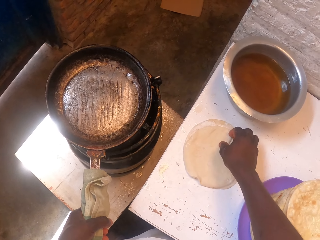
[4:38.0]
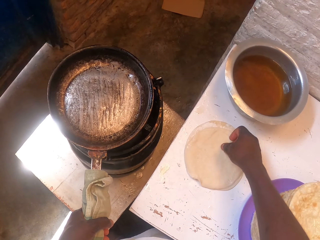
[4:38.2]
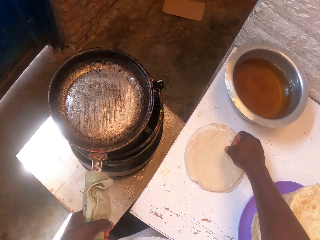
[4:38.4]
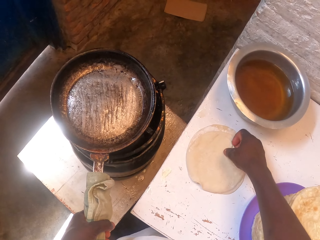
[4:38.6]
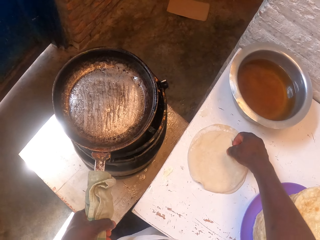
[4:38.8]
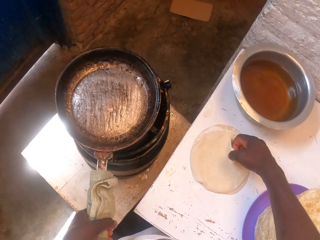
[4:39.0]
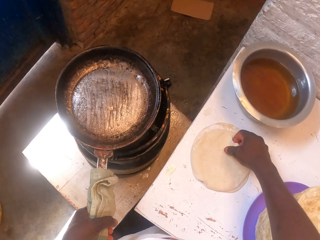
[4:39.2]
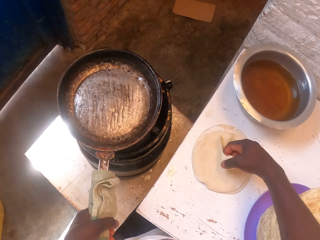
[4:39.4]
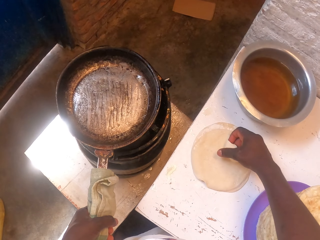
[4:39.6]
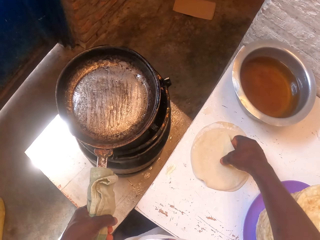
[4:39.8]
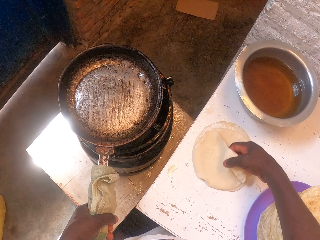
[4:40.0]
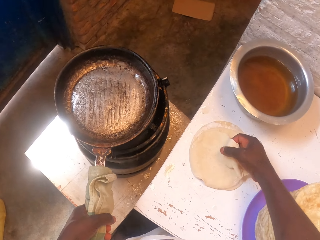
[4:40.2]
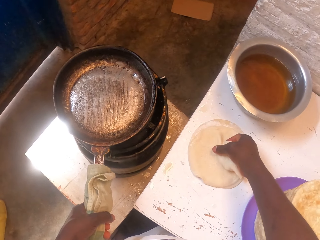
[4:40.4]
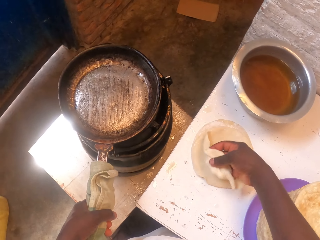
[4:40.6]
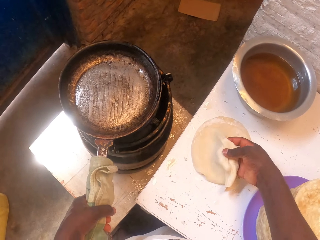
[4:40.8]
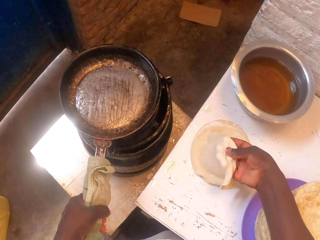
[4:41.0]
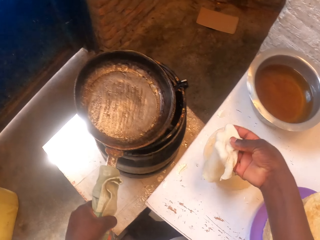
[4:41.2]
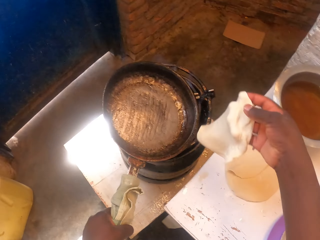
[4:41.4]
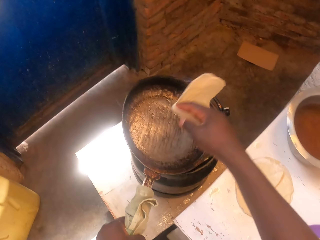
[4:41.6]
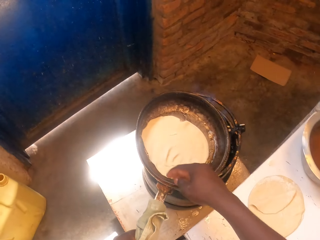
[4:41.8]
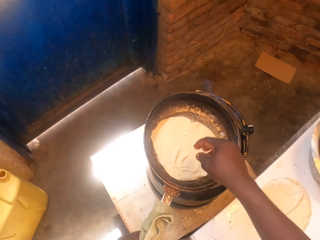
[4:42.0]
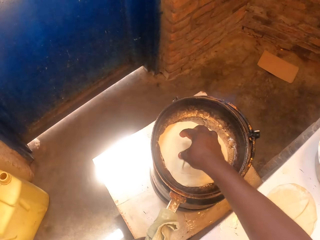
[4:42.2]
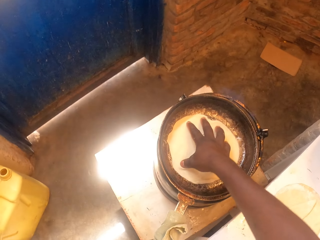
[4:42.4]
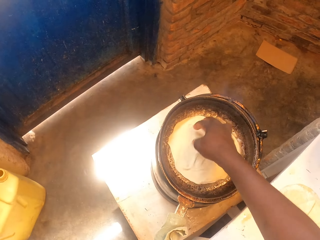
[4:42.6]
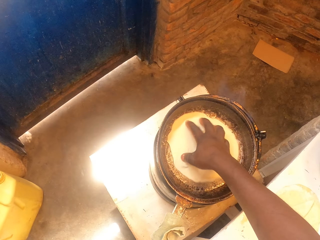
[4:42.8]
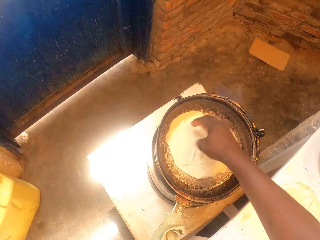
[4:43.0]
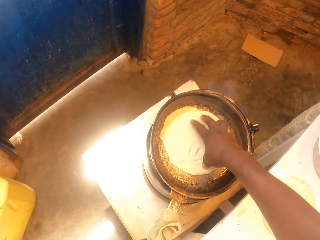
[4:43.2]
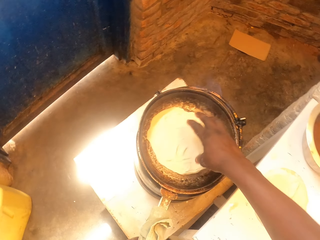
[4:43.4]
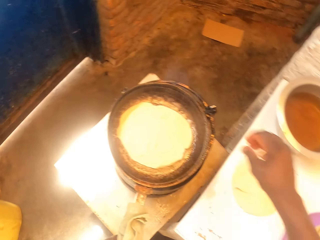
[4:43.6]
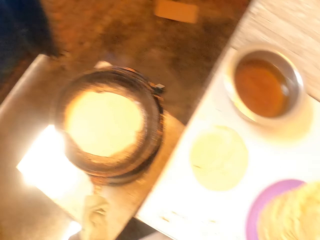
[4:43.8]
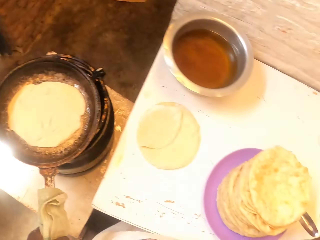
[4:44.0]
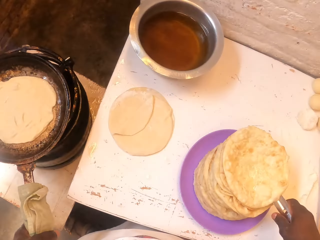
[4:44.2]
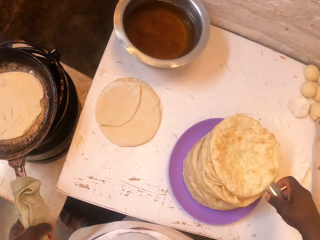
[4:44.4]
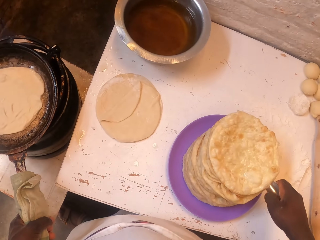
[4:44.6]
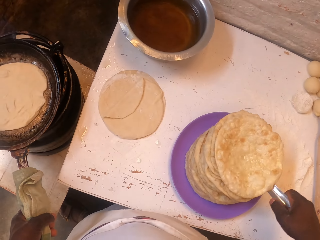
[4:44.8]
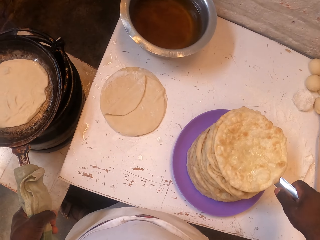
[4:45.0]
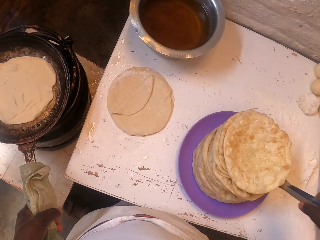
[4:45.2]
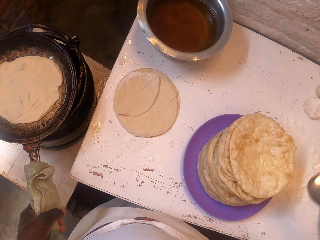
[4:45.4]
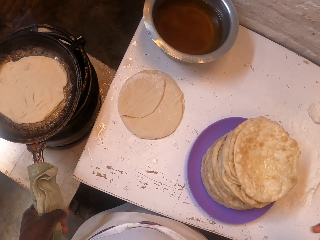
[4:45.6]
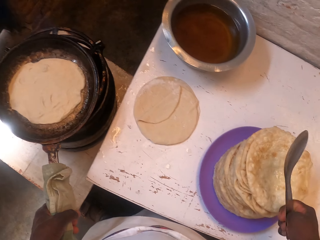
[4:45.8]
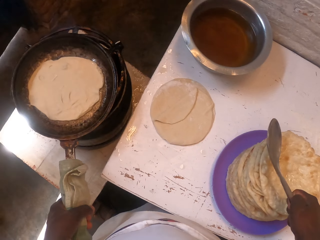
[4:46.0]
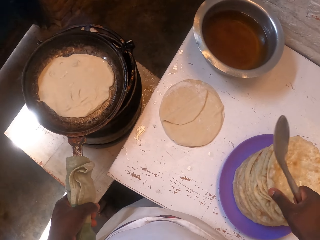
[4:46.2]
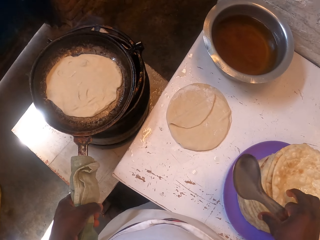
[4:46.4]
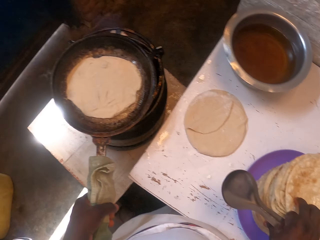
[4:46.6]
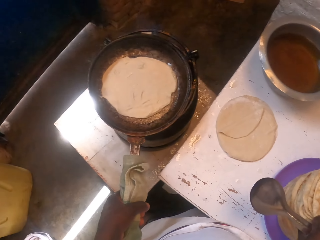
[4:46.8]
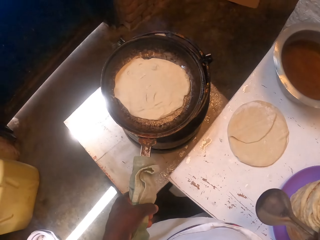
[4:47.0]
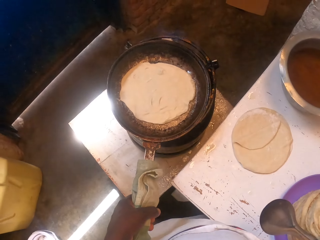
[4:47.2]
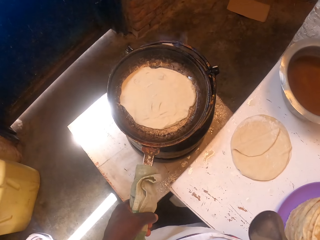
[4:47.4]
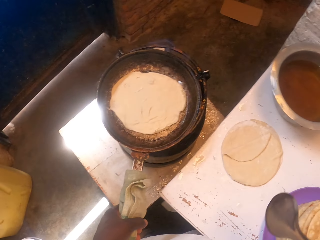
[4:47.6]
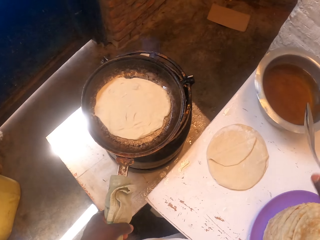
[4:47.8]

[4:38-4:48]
The camera wearer places a flat bread or dough in the cooking pan. They adjust the flat bread in the pan. They rotate the dough with the hand. They take a serving spoon from the plate. They touch the flat bread. They look around.

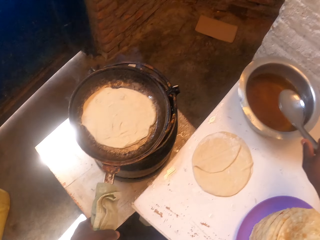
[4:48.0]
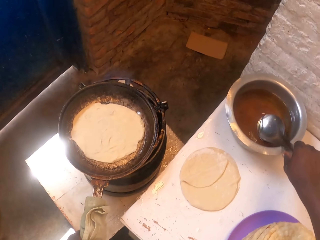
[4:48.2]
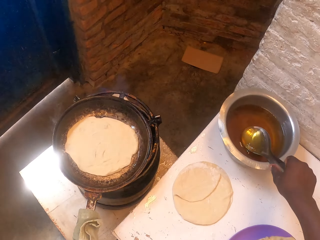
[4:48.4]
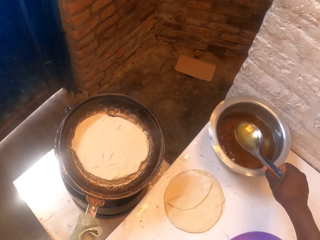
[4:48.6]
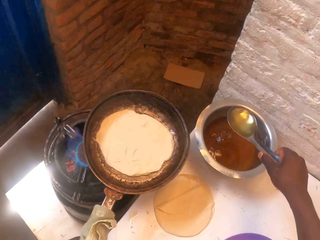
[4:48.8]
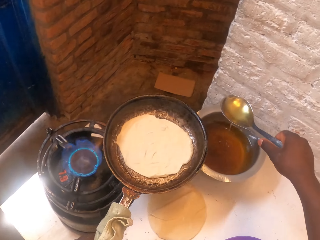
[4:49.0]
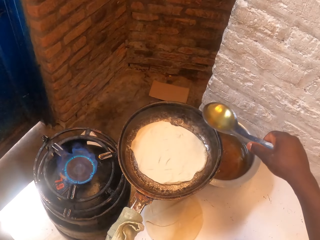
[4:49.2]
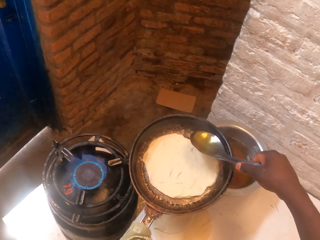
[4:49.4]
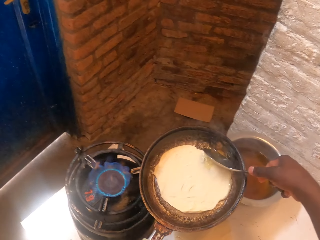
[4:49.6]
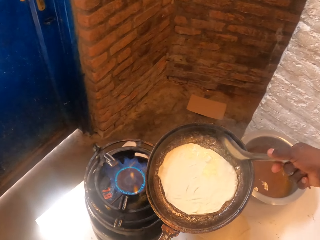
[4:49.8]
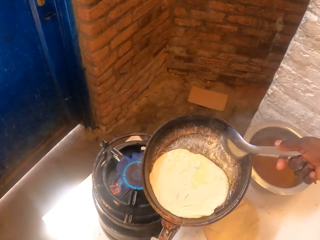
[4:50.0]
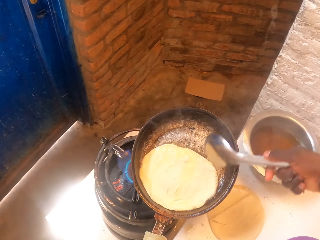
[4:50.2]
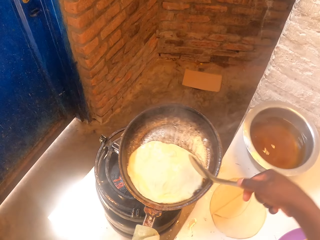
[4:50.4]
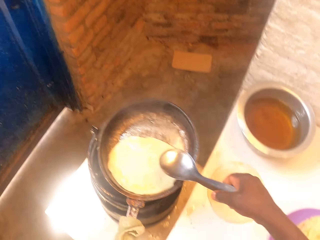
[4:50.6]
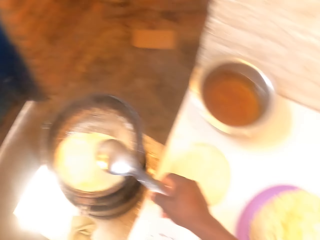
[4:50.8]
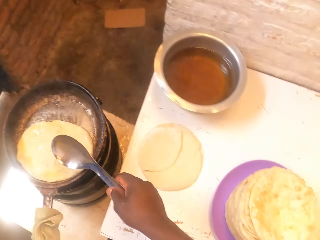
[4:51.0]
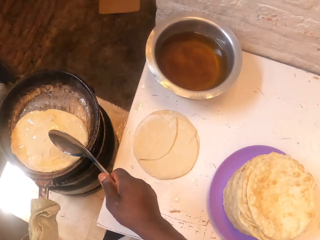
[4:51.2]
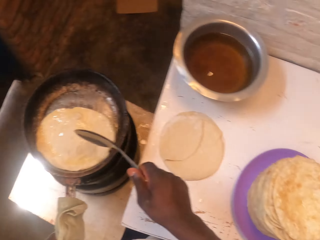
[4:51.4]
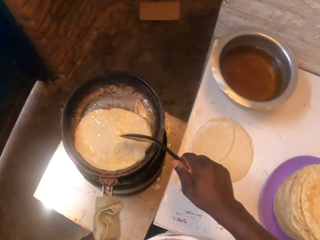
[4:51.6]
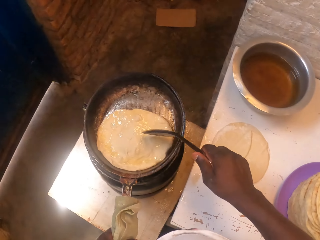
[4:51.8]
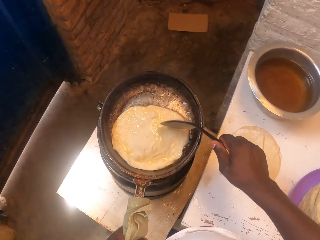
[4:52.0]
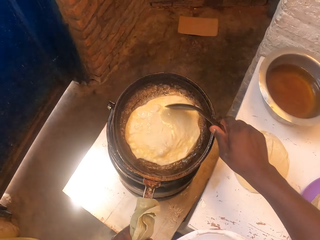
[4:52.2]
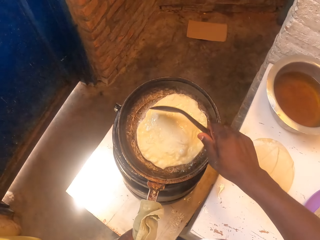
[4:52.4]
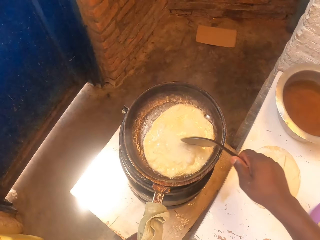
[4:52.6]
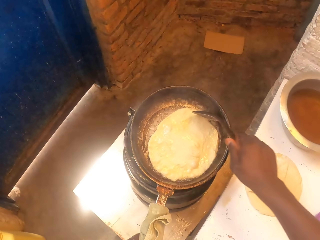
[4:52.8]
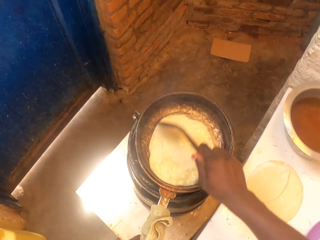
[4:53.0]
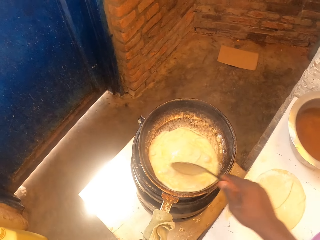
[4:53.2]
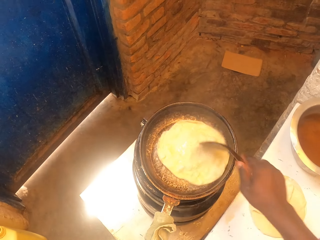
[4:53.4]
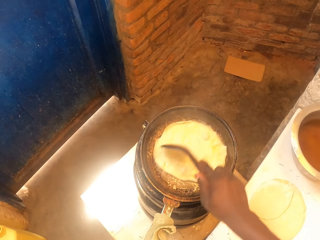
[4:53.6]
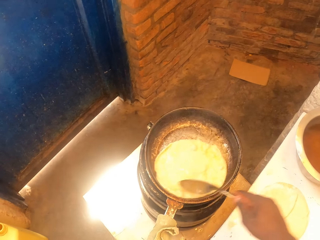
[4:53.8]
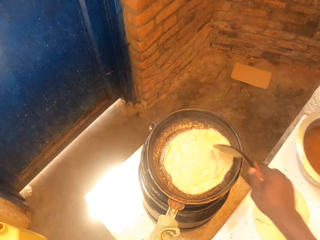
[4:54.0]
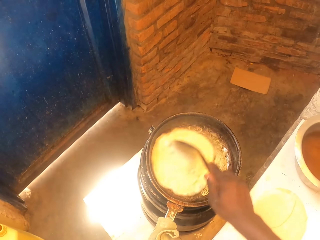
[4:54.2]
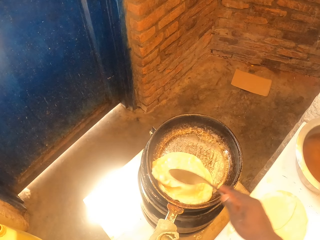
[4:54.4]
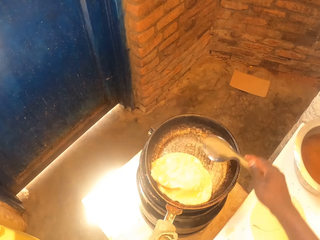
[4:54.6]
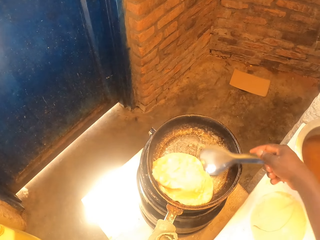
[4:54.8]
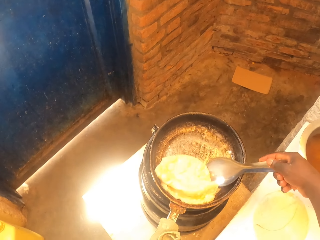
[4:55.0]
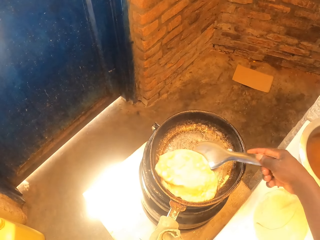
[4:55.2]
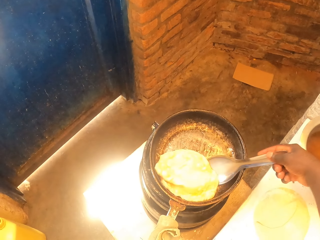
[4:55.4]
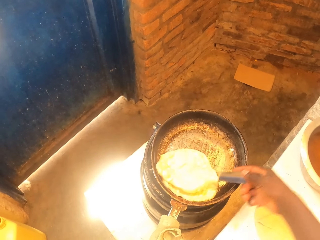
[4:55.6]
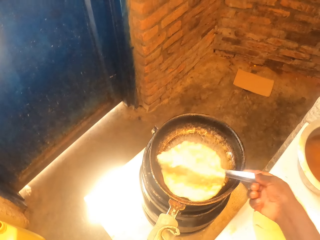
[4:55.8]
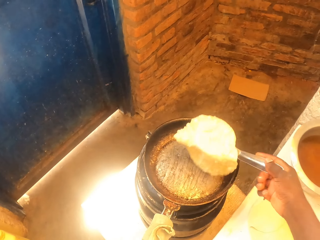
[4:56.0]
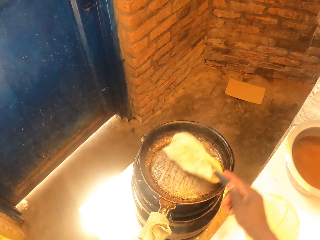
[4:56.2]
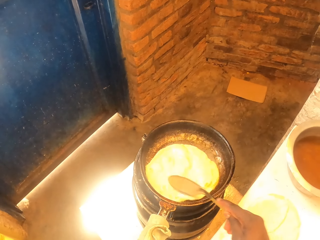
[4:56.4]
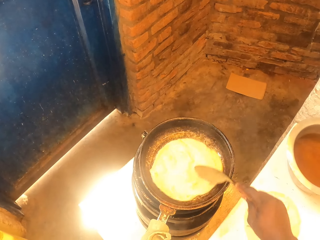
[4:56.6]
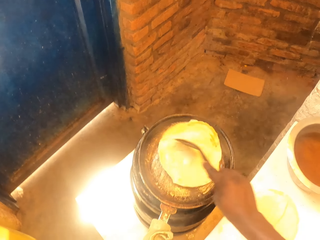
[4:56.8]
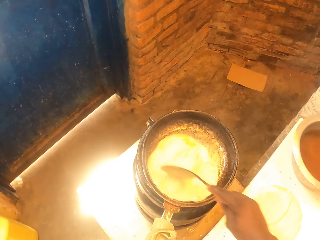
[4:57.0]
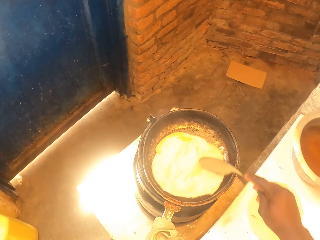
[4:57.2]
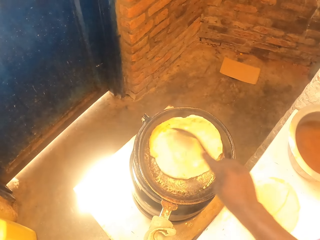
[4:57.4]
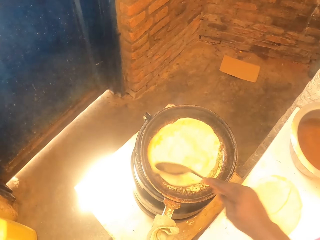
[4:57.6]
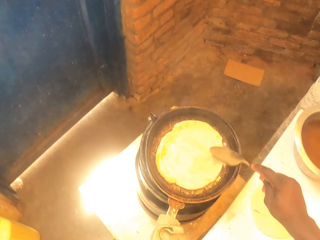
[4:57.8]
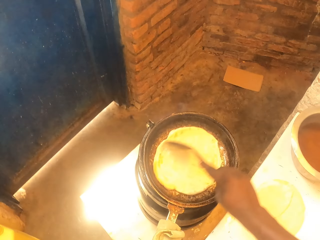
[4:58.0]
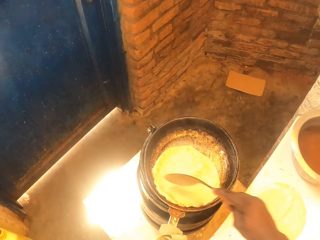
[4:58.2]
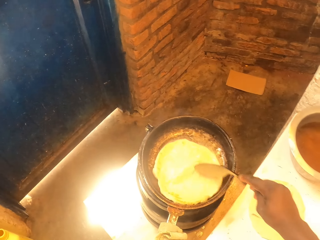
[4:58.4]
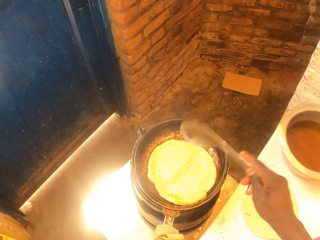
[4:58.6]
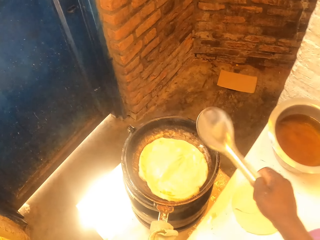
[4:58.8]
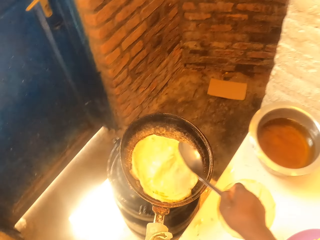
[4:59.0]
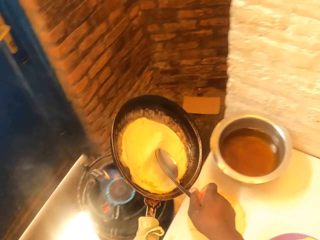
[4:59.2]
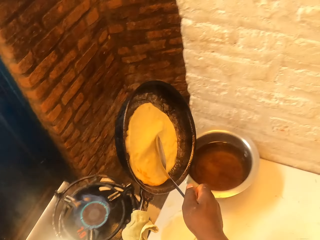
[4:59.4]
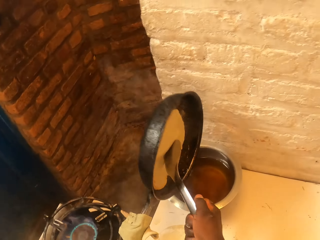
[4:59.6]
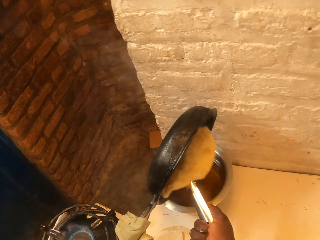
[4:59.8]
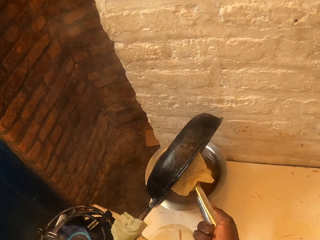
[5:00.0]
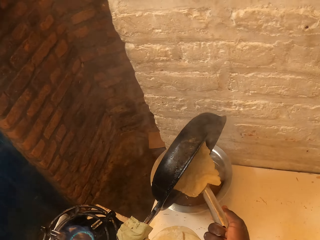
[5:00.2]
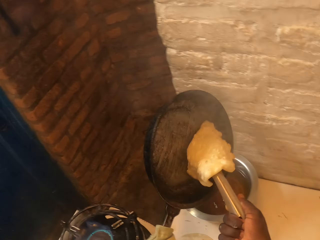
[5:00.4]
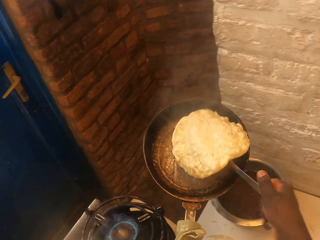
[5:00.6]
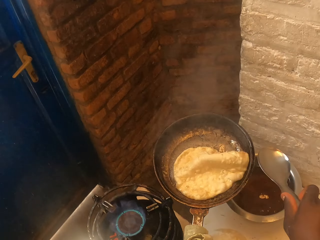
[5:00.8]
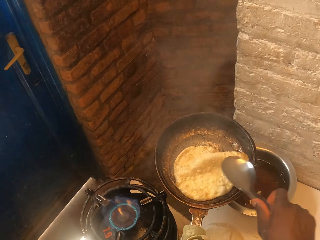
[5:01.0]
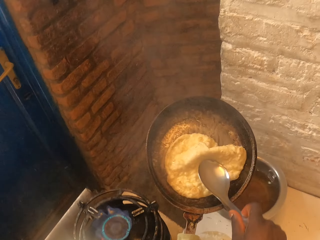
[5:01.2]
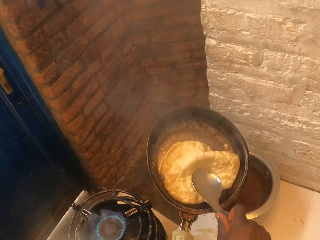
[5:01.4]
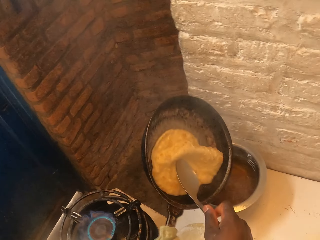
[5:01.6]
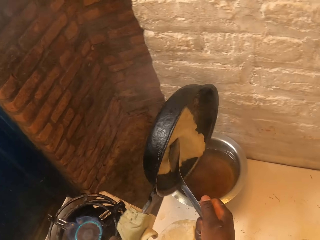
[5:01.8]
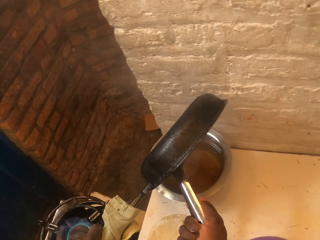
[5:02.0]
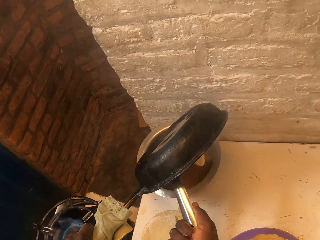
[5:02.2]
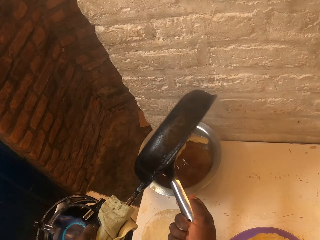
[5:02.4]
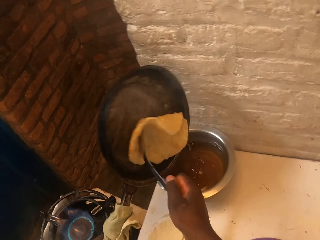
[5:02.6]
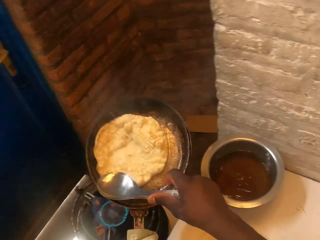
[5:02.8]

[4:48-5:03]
The camera wearer dips the spoon in the oil in the cooking pot. They scoop oil with the spoon. They remove the cooking pan on the stove. They pour oil in the pan. They put the pan on the stove. They spread the flat bread on the pan with the spoon. They move the roti on the pan. They turn the flat bread on the pan with the spoon. They spread the flat bread on the pan with the spoon. They move the roti on the pan. They pick the pan from the stove. They hold the roti with the spoon. They pour out oil from the pan to the cooking pot. They put the roti in the pan. They pour oil in the cooking pot.
